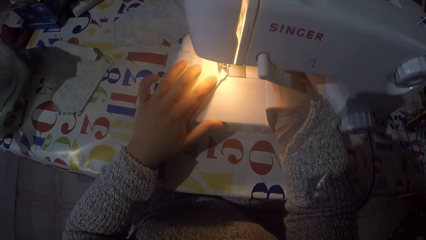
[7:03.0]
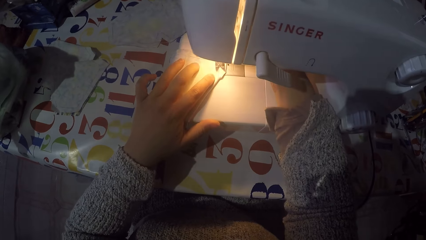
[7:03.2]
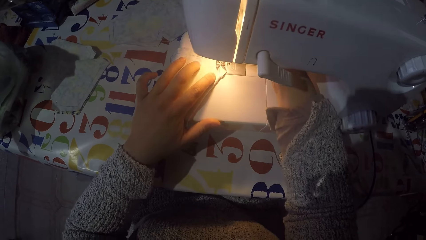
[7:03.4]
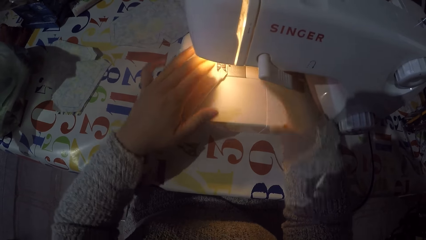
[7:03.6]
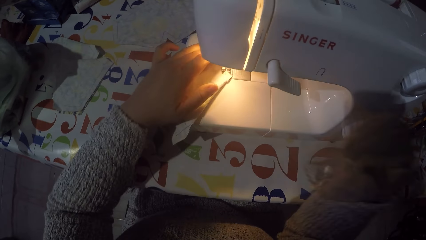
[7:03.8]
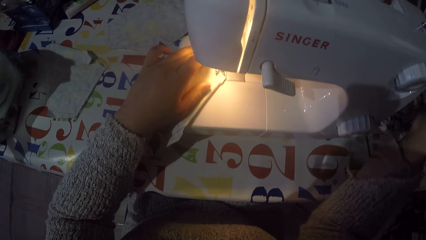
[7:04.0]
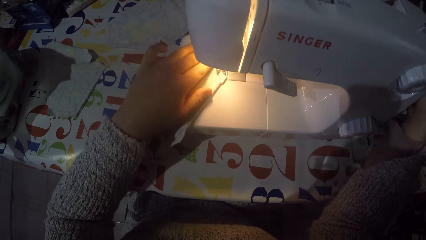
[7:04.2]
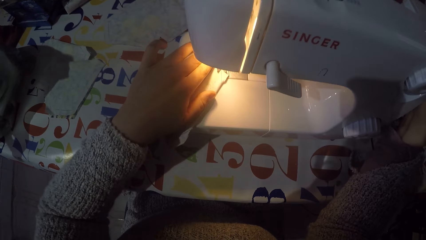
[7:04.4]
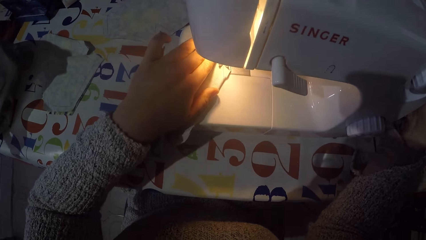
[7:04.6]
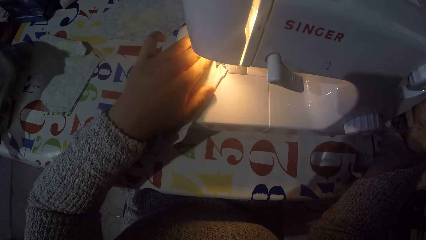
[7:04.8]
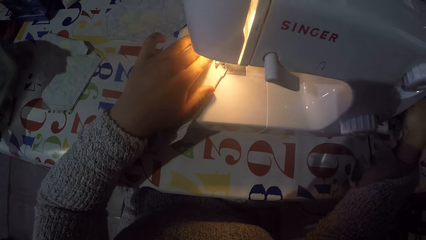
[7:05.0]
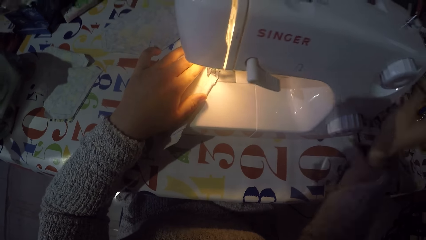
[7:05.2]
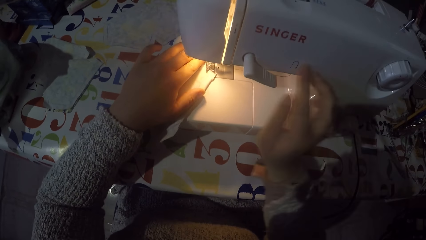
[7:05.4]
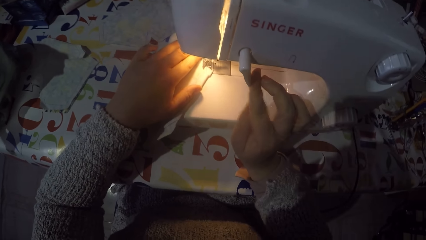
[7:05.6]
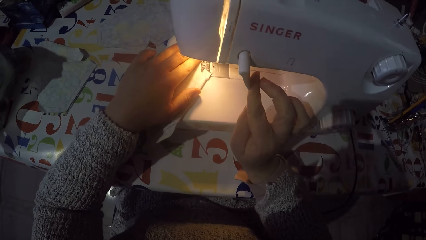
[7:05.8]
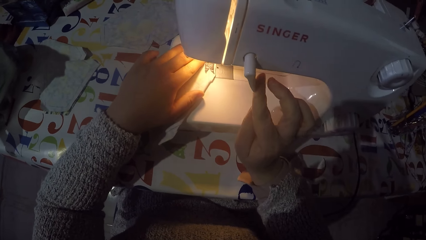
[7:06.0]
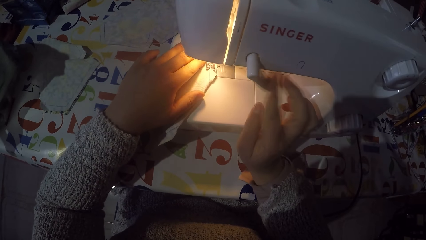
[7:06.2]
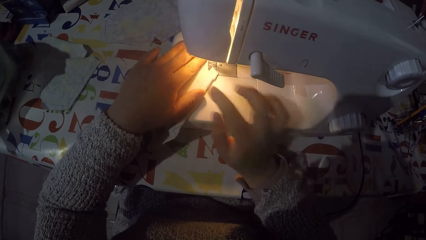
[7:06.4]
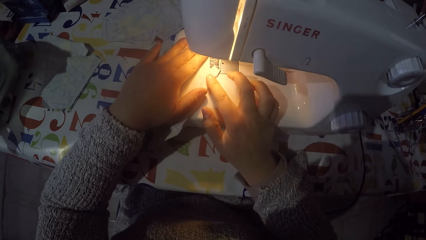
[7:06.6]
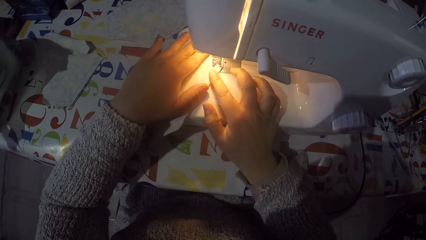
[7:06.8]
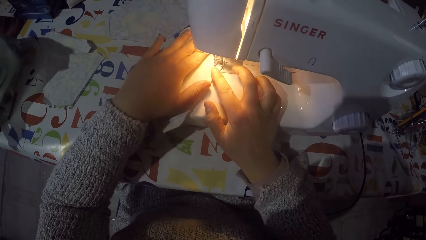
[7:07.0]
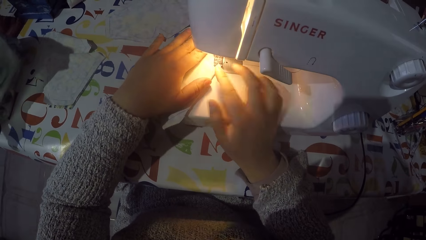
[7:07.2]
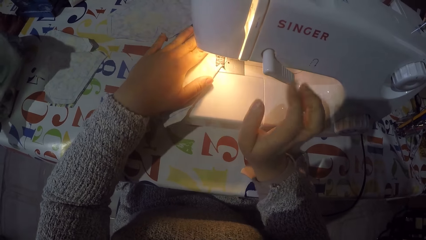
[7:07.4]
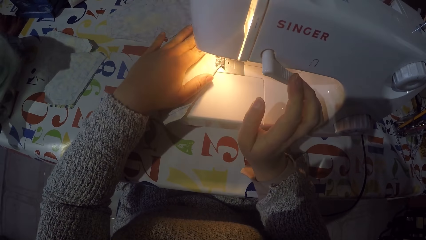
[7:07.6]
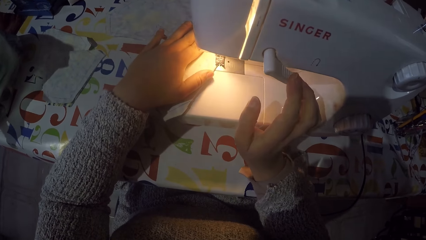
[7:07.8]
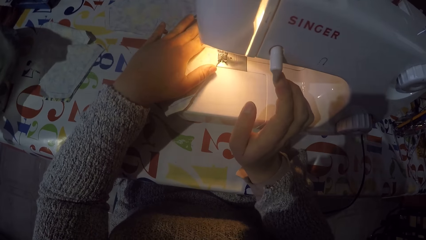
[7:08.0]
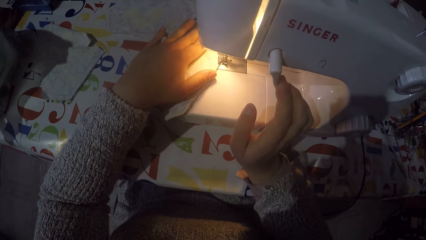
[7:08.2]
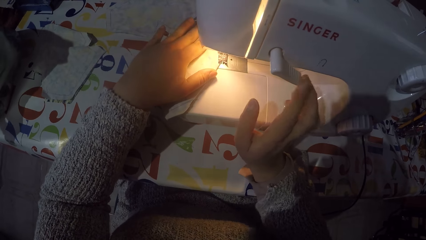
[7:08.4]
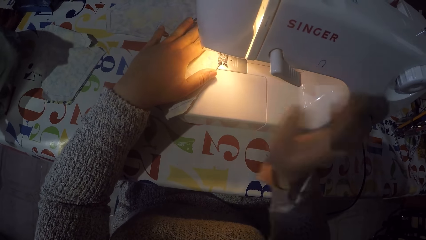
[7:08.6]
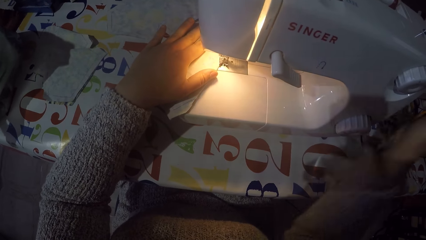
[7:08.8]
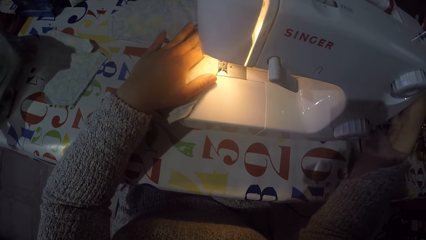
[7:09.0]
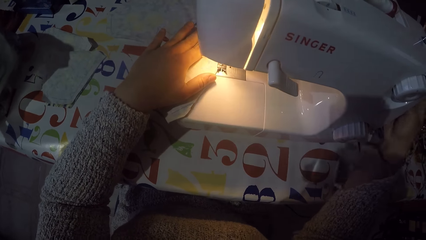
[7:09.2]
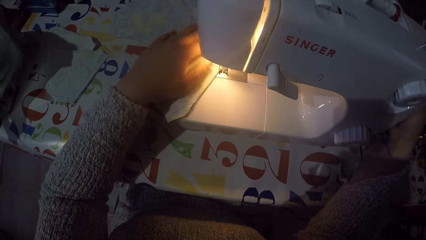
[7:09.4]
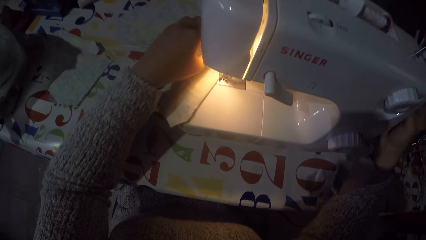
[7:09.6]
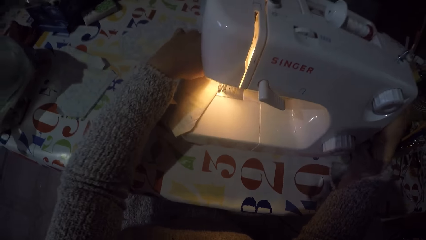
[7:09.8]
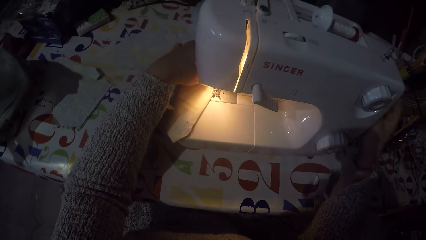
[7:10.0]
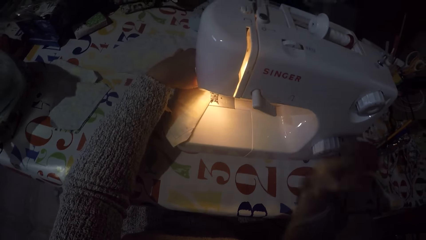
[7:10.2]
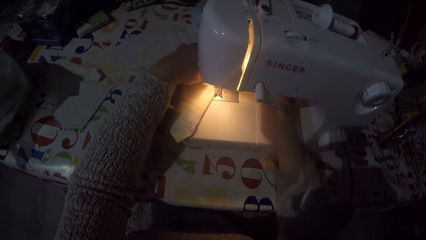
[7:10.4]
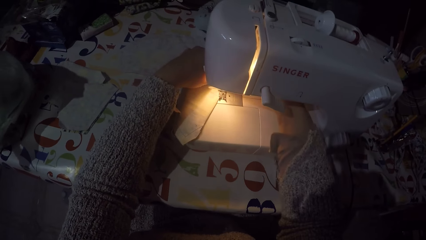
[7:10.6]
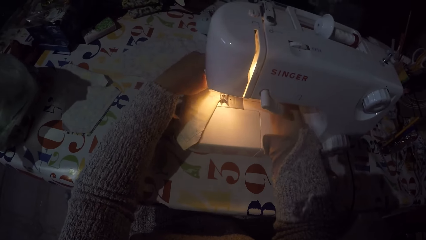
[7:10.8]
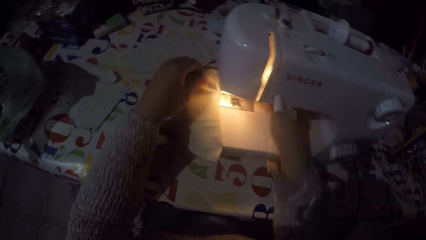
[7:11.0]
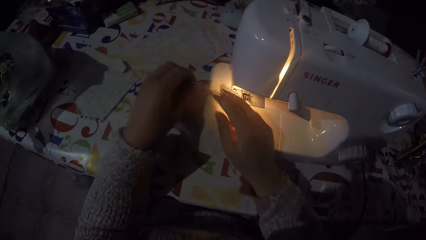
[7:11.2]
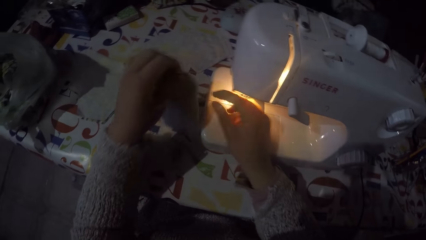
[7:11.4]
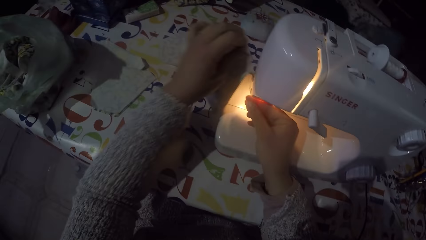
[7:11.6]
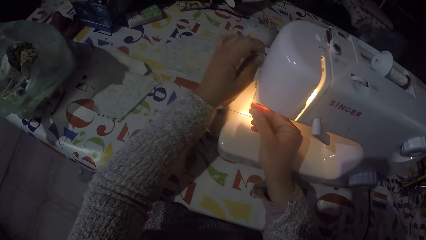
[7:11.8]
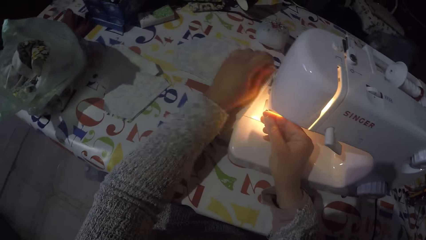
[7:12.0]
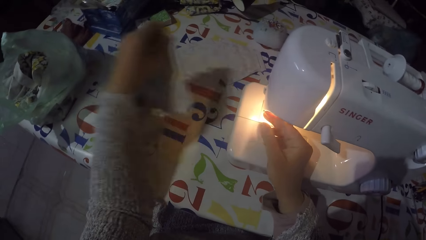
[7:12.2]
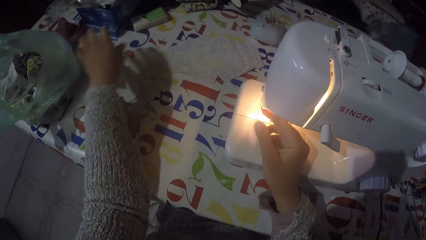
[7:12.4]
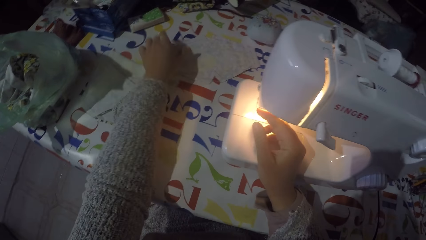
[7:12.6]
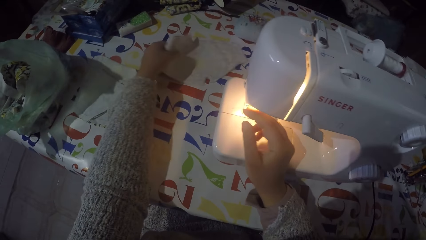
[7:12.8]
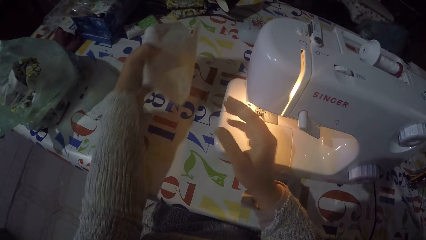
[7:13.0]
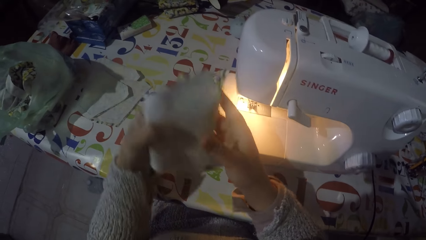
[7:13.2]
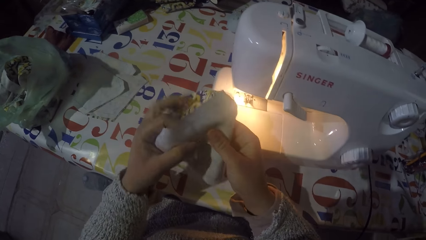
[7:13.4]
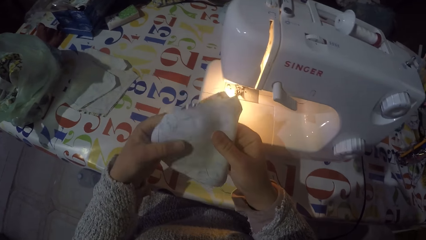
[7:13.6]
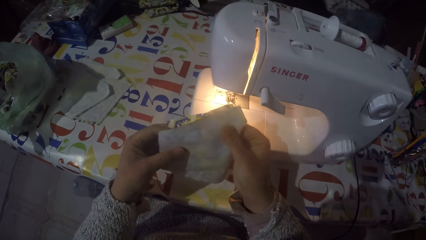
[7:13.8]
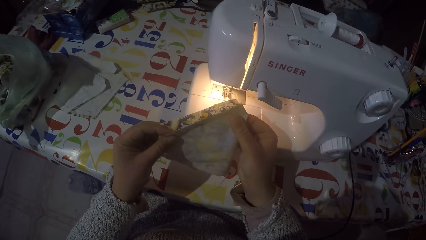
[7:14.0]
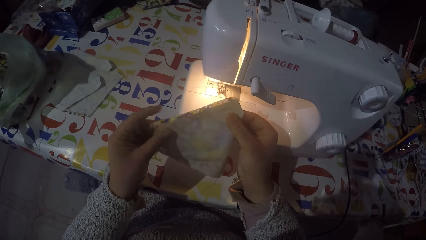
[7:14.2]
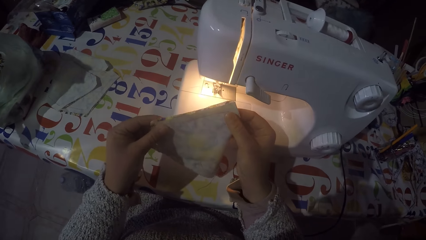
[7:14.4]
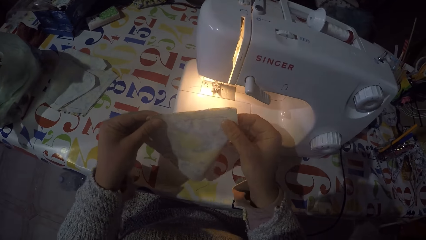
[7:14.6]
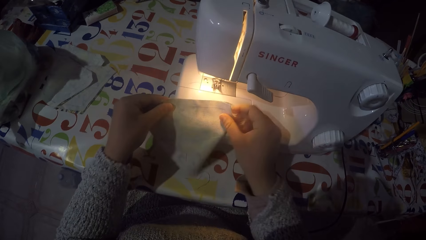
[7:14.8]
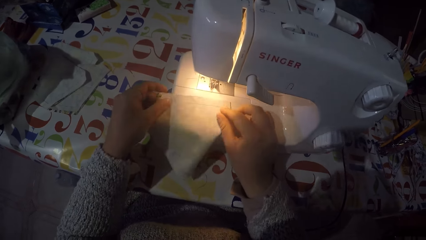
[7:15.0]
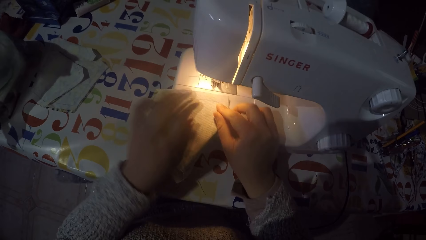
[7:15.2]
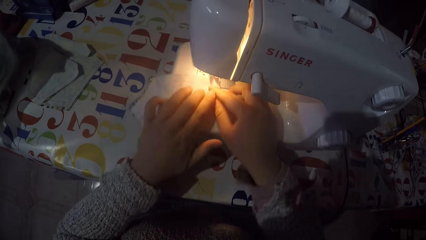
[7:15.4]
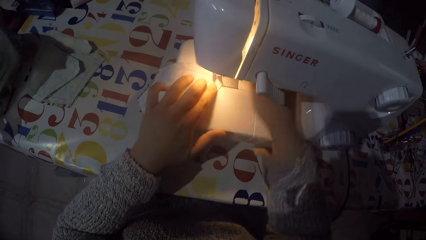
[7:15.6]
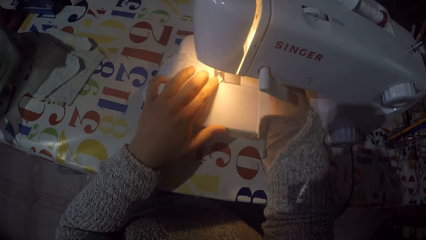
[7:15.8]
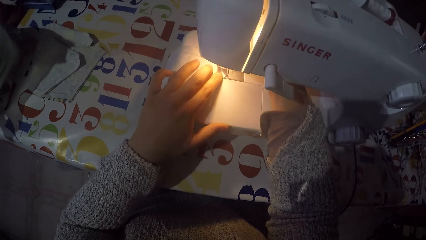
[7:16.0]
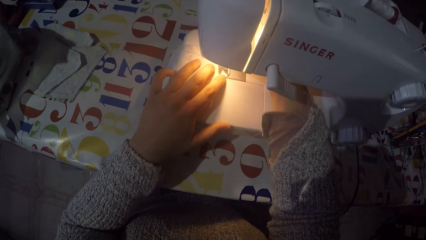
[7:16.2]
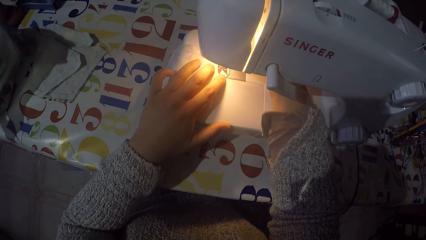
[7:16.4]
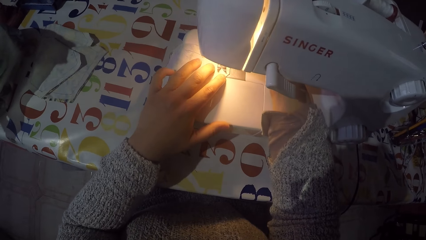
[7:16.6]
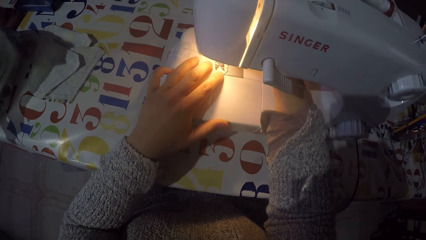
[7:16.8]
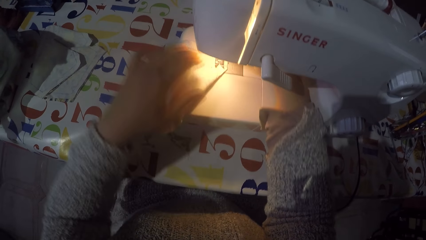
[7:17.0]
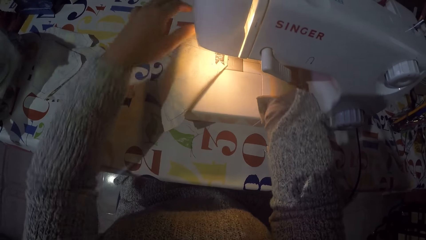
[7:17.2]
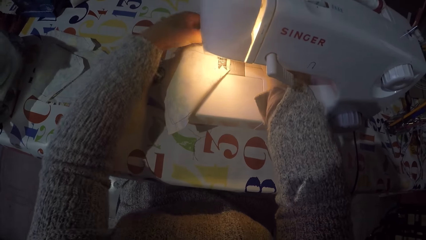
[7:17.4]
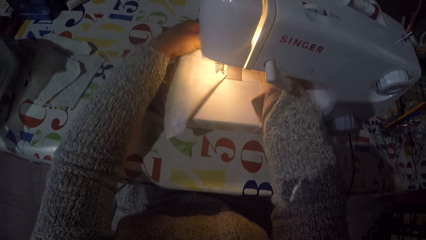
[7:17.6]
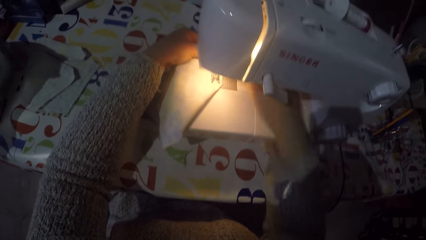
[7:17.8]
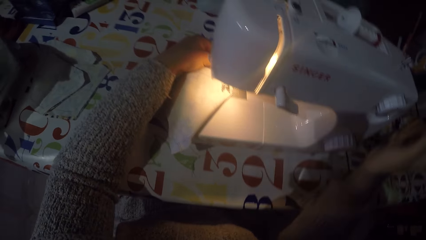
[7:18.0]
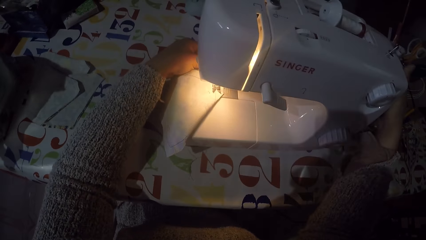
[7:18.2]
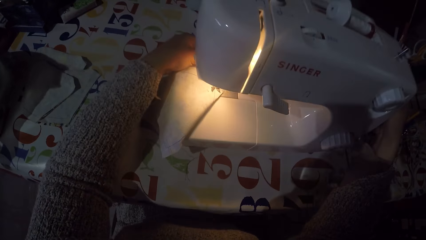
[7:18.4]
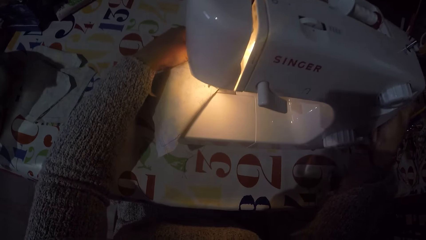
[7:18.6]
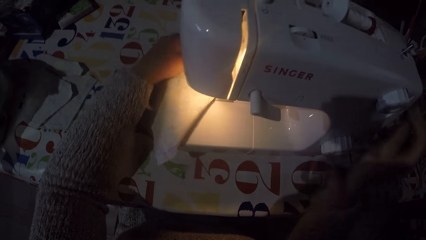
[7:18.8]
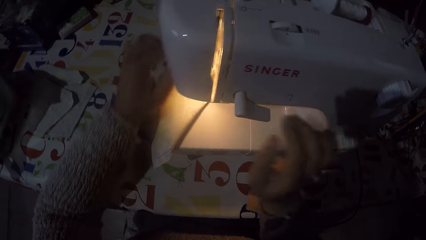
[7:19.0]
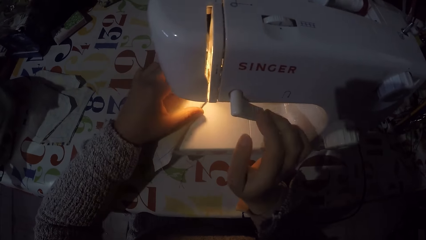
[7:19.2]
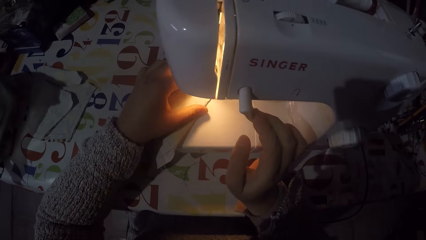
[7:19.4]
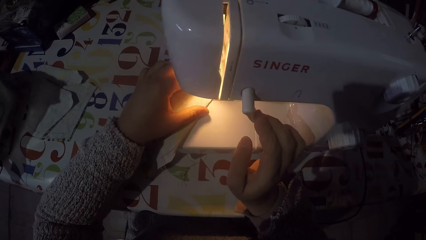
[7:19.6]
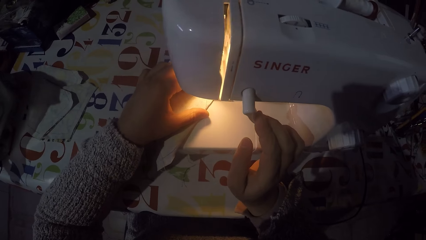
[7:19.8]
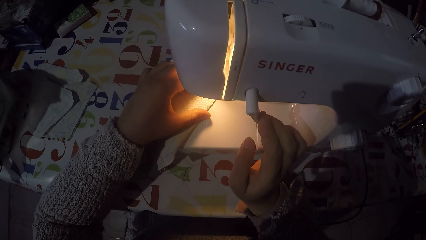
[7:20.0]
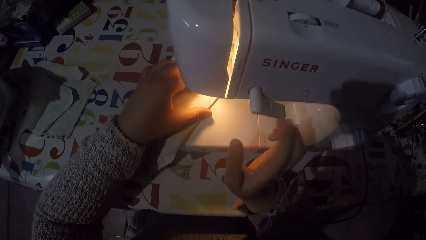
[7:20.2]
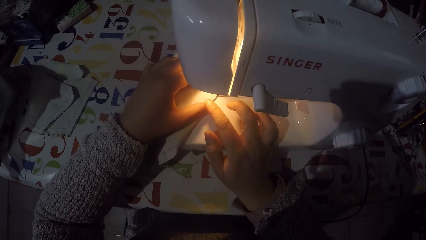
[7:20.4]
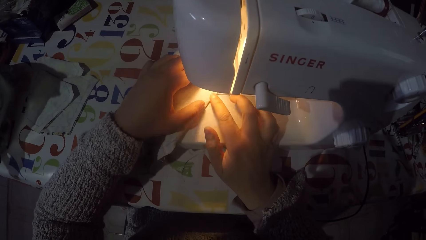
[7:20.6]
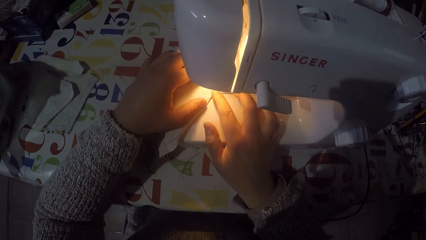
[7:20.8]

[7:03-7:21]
The camera wearer sews the parts together. They adjust something on the sewing machine. They put the sewed part aside. They pick another piece of the fabric. They sew the parts together.
